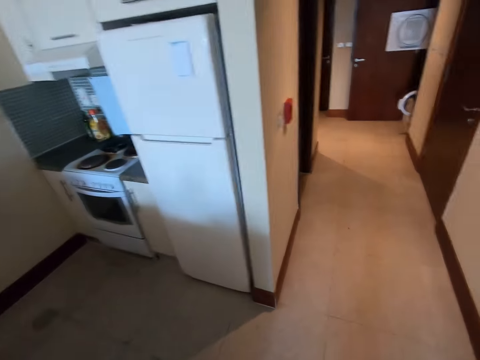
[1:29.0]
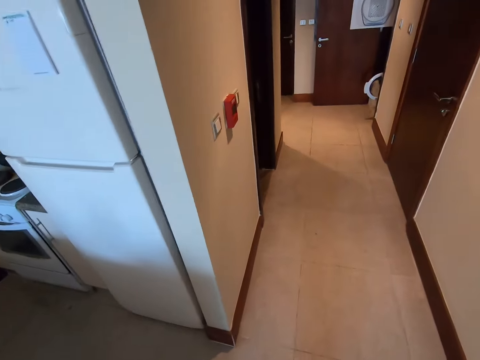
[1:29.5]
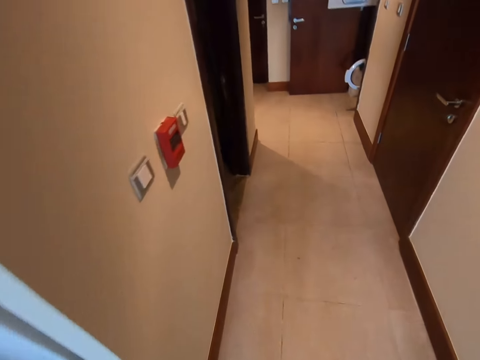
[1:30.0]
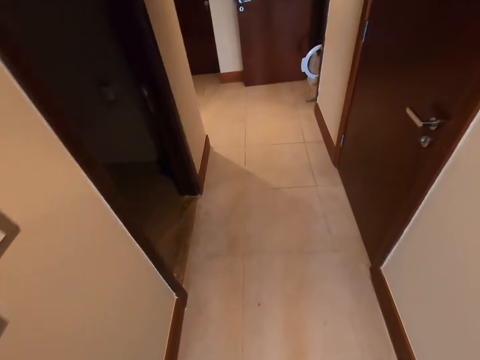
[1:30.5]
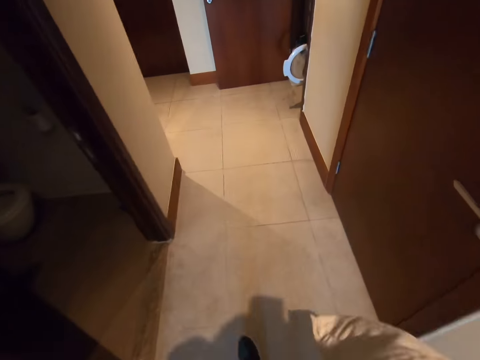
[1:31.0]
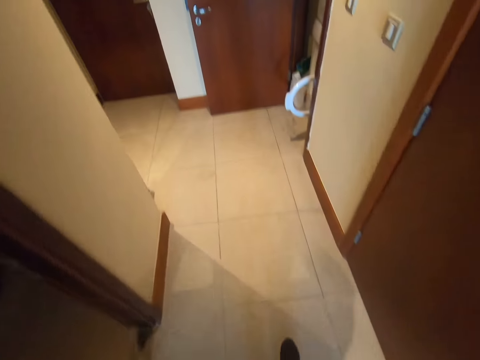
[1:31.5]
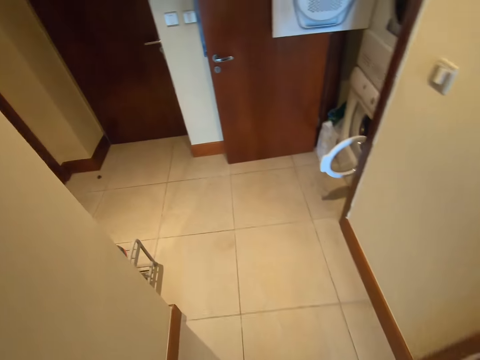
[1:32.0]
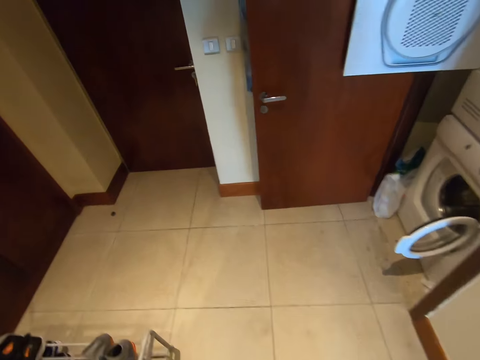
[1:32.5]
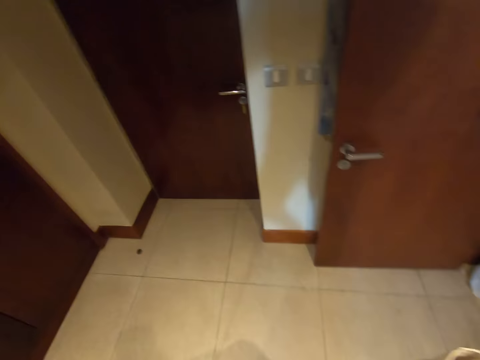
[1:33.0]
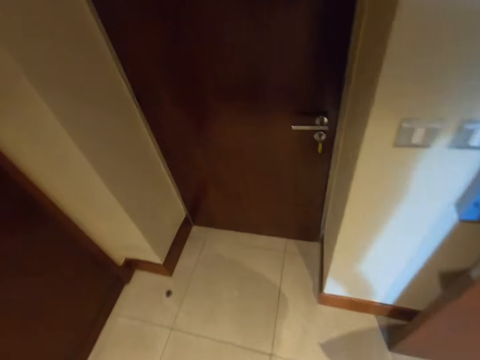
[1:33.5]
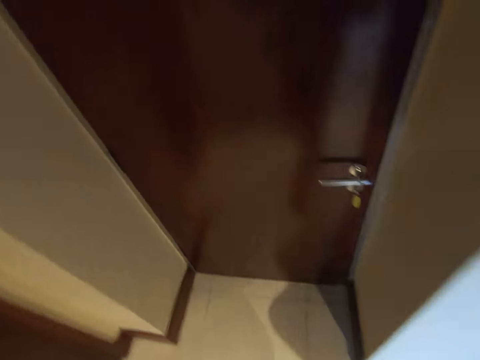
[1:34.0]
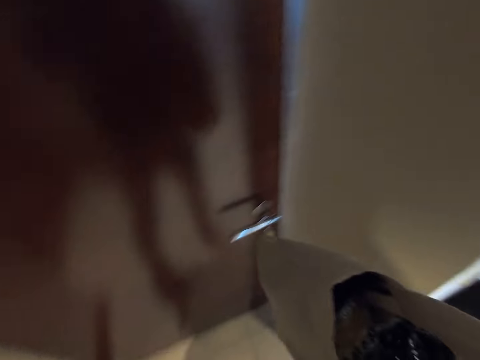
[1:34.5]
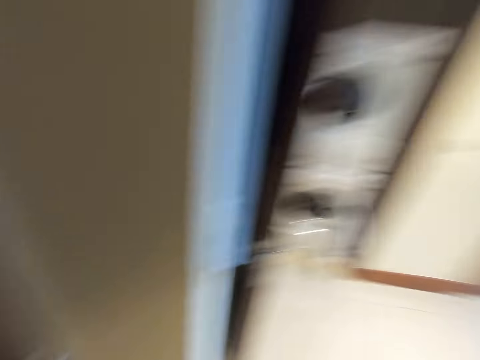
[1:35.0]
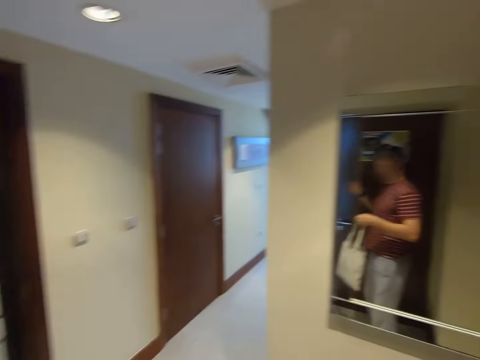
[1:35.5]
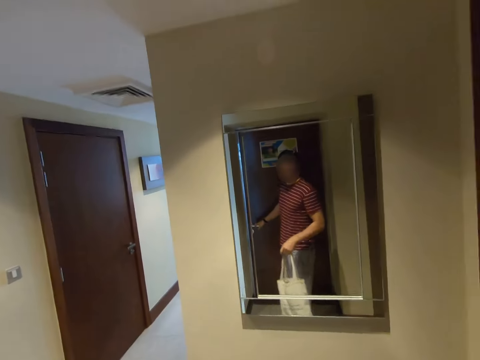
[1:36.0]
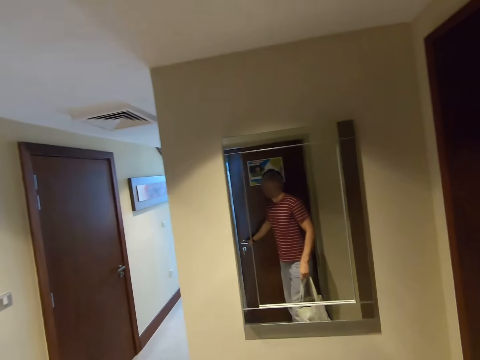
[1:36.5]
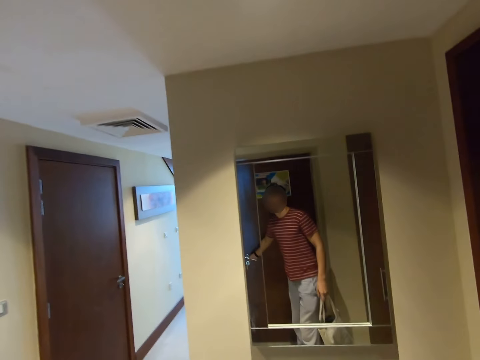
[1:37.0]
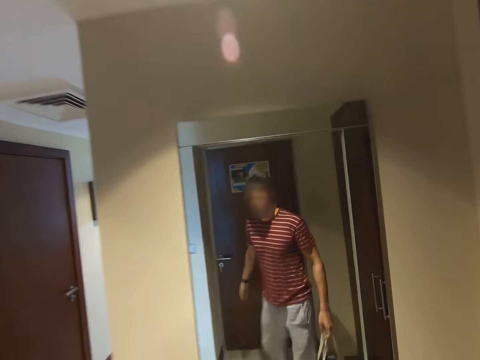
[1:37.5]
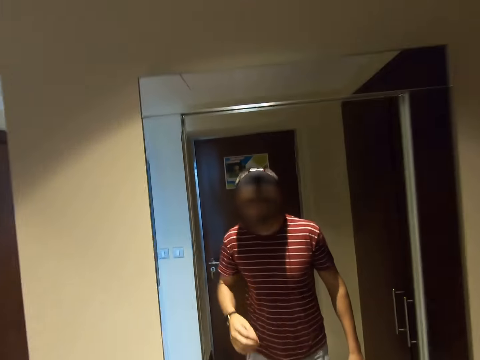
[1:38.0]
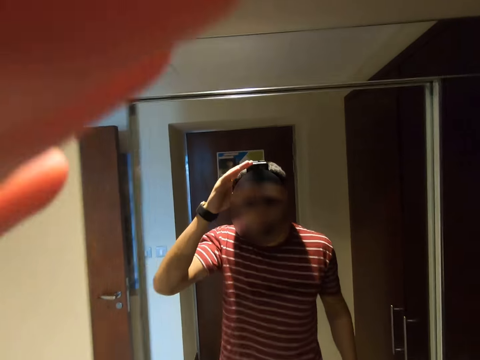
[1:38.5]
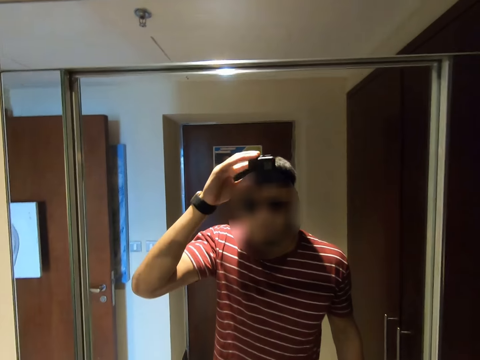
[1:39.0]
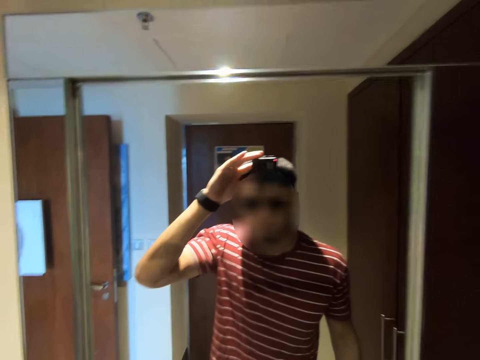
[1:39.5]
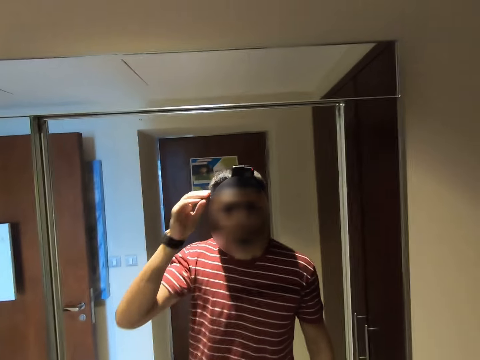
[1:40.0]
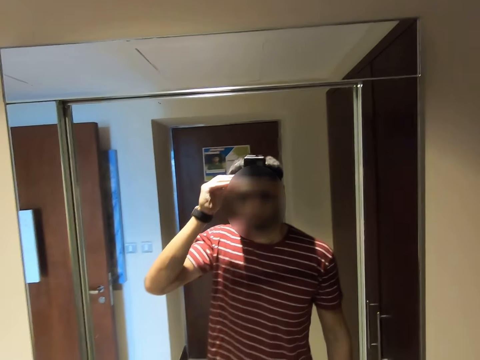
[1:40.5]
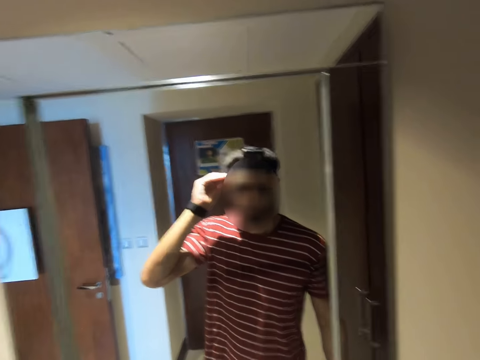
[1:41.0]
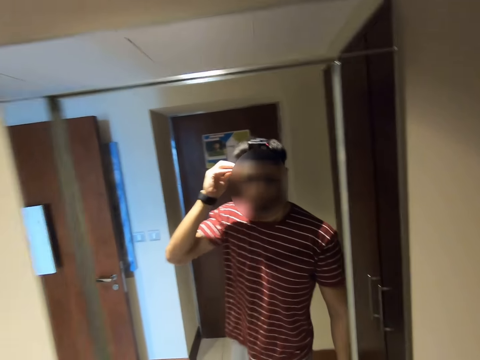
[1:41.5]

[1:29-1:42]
The camera wearer opens the door. They touch the camera and adjust the camera.

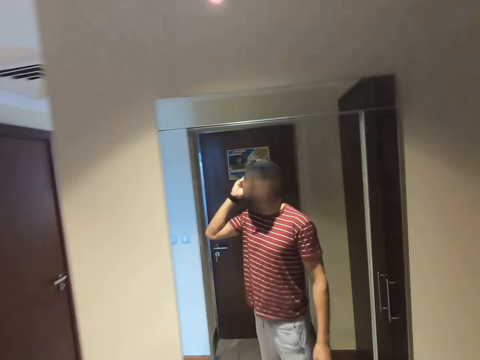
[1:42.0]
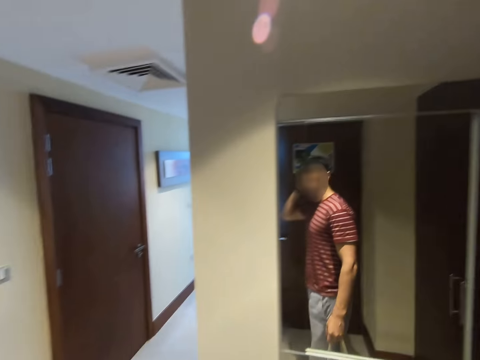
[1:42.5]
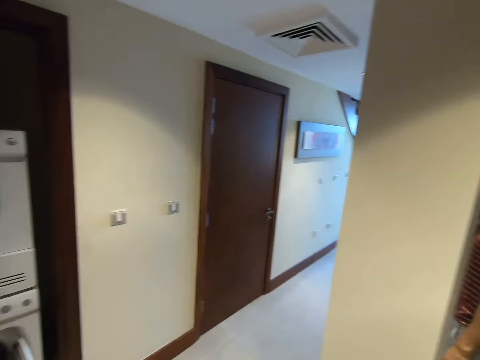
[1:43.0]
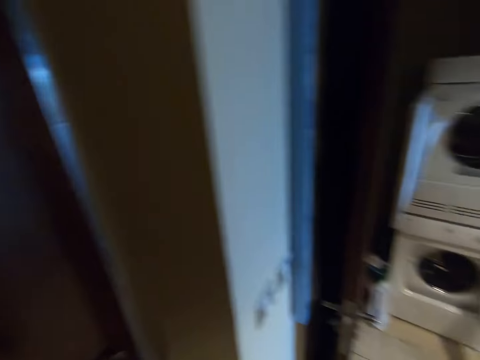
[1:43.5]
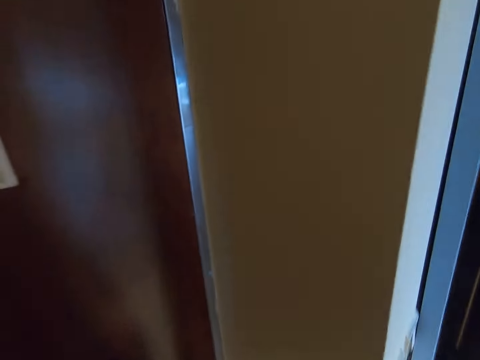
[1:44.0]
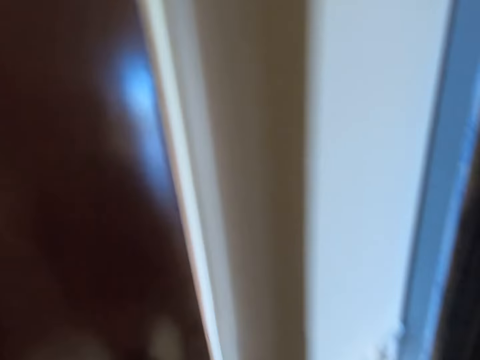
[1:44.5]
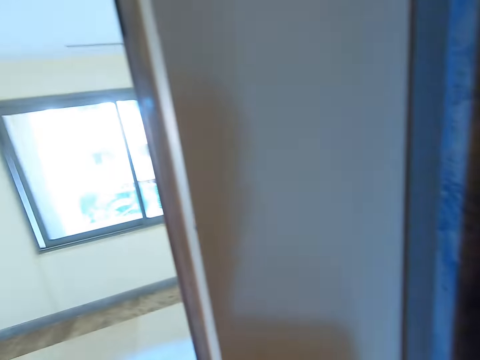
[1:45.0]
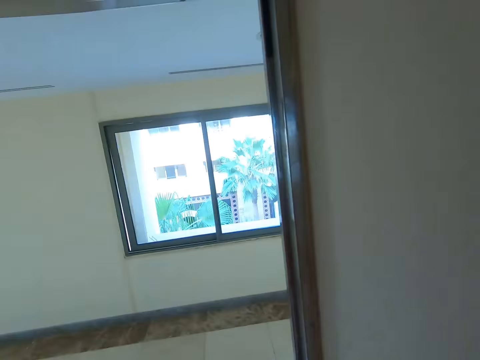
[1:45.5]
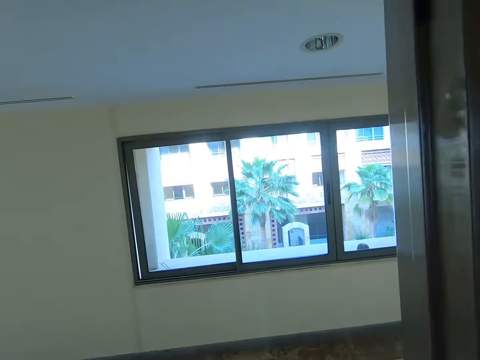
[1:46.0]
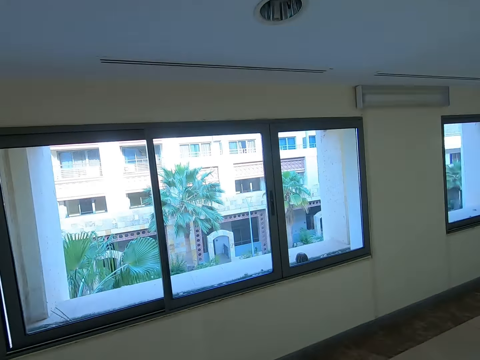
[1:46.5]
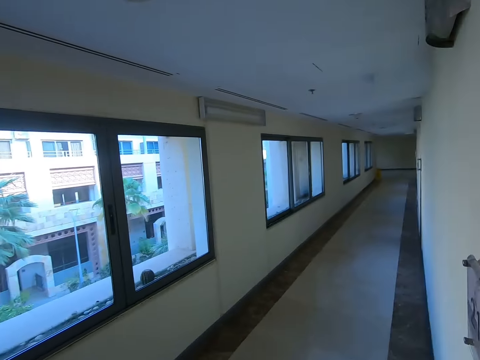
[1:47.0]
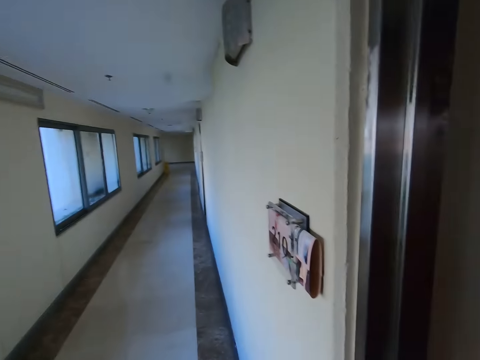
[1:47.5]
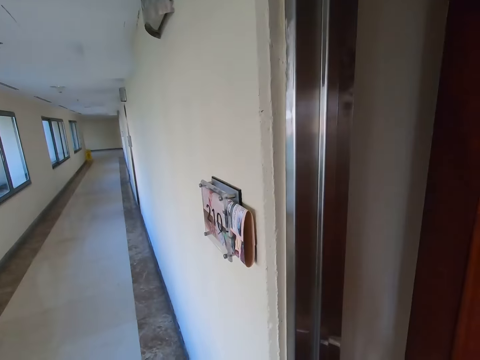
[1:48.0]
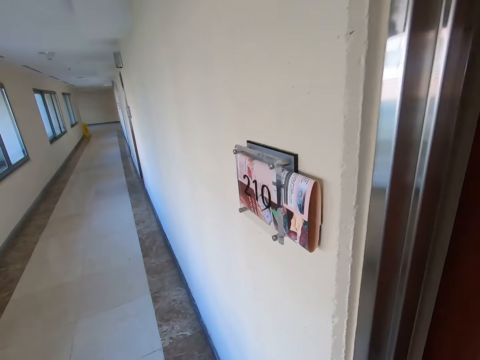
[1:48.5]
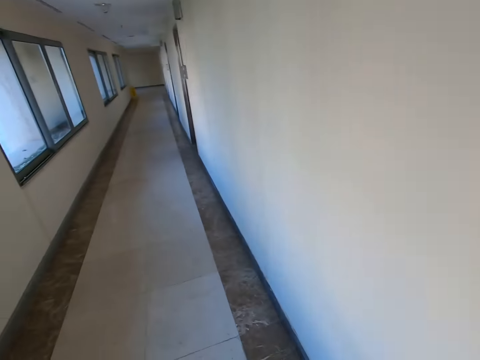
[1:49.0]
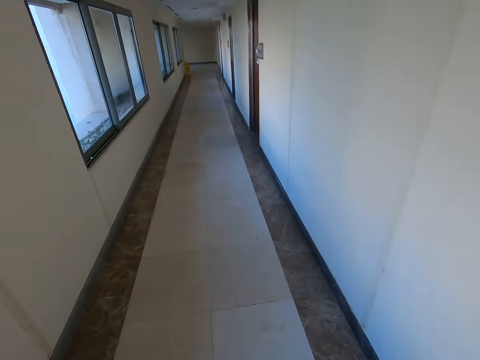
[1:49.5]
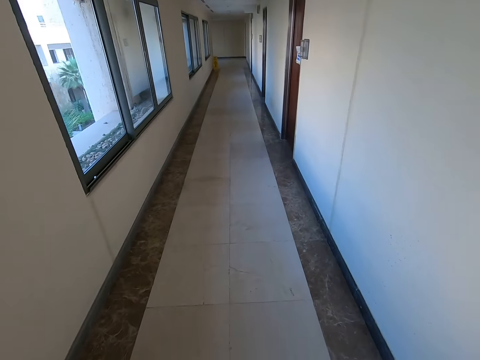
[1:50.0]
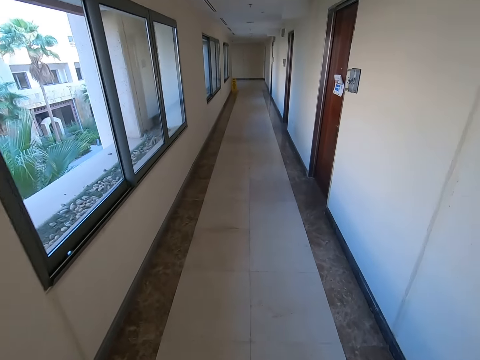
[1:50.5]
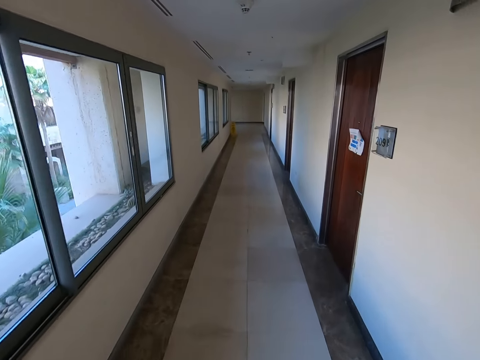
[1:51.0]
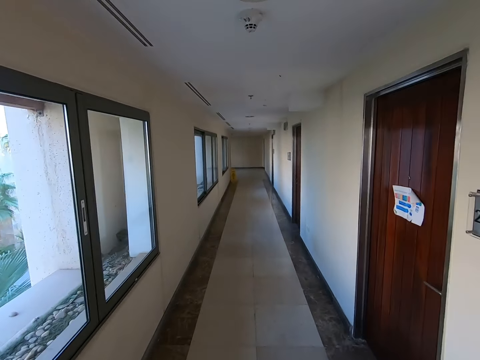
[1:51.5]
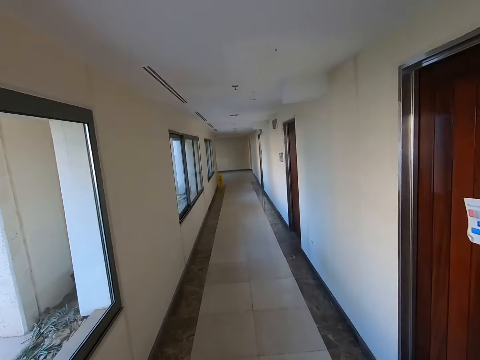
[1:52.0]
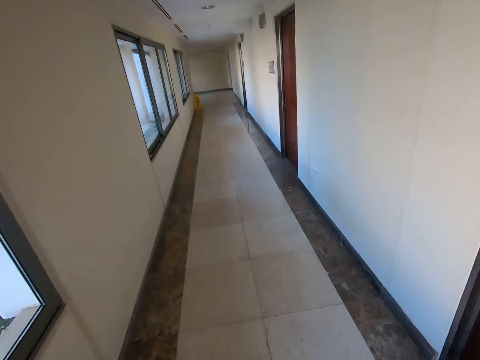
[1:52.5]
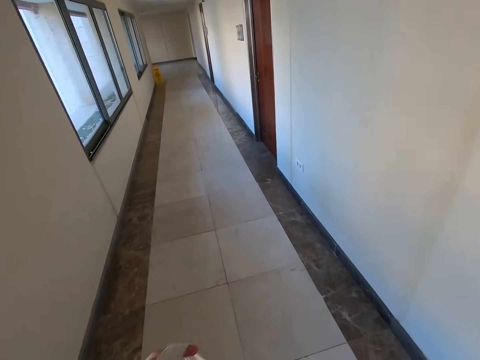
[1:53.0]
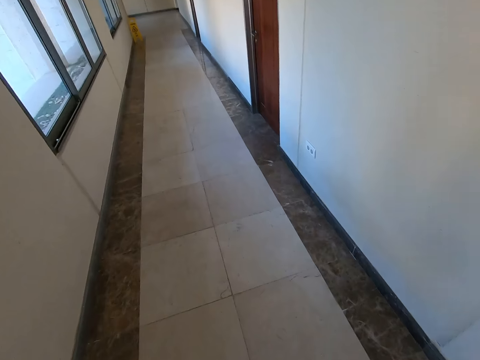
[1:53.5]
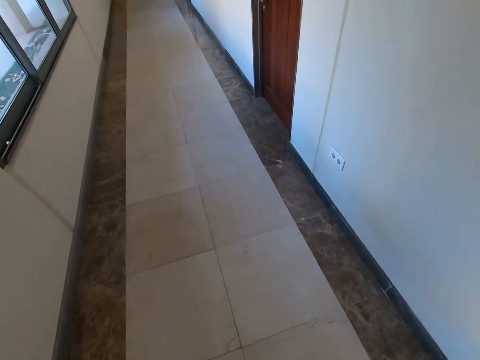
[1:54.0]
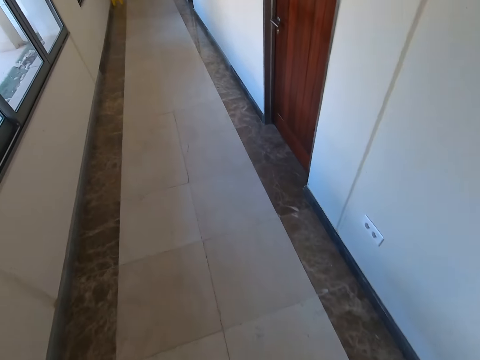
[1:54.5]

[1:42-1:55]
The camera wearer walks to a door. They open the door. They walk on the room. They close the door. They walk on a hallway.
